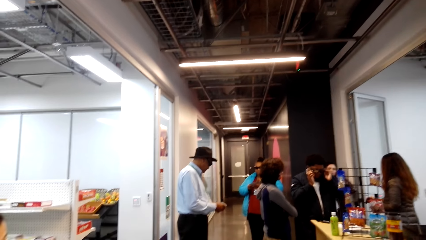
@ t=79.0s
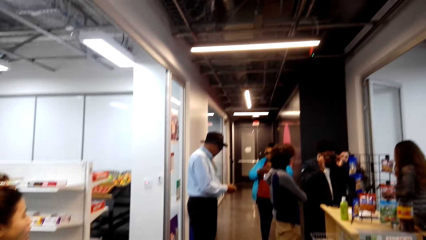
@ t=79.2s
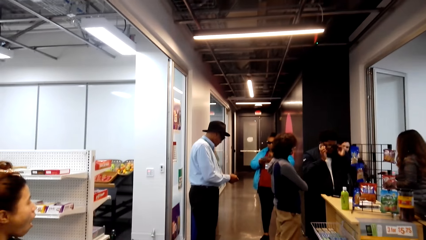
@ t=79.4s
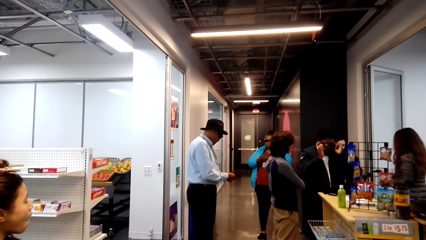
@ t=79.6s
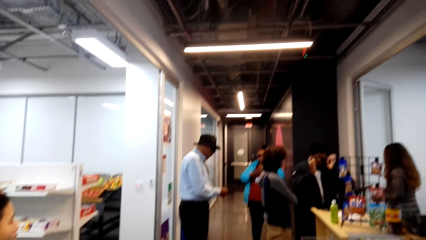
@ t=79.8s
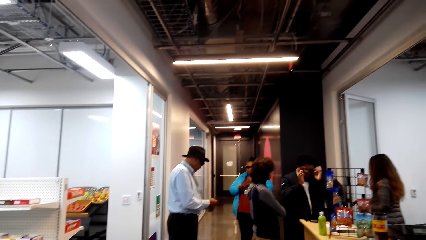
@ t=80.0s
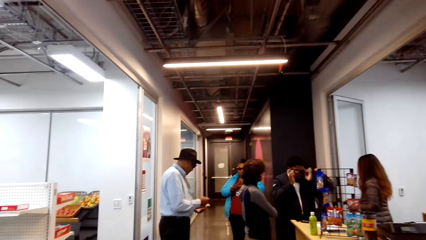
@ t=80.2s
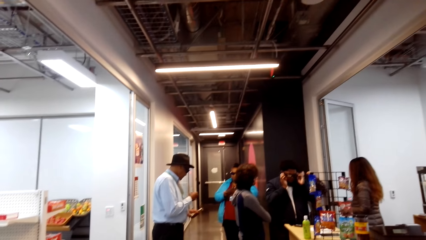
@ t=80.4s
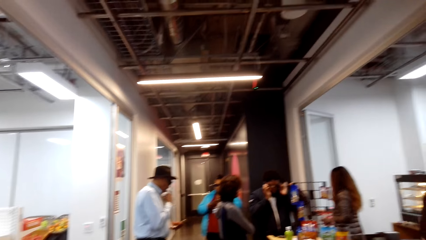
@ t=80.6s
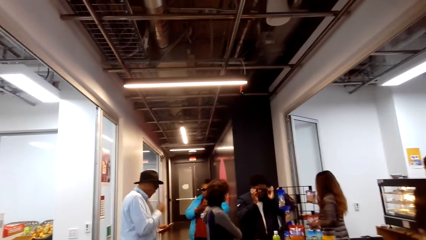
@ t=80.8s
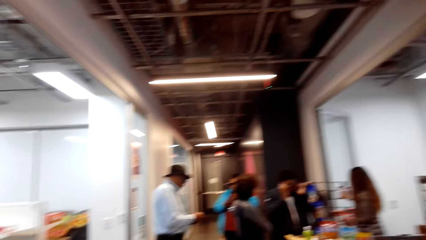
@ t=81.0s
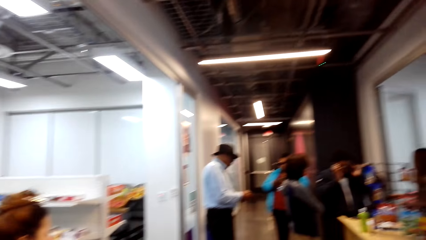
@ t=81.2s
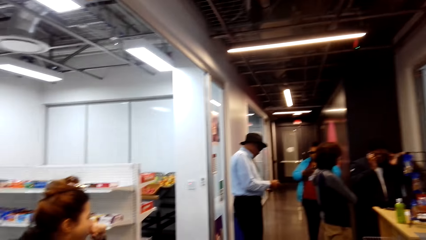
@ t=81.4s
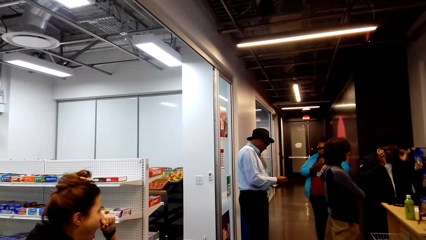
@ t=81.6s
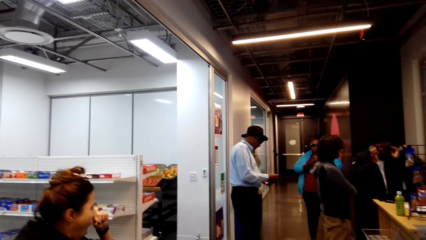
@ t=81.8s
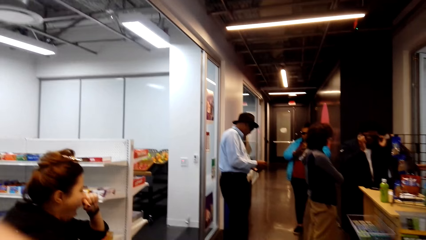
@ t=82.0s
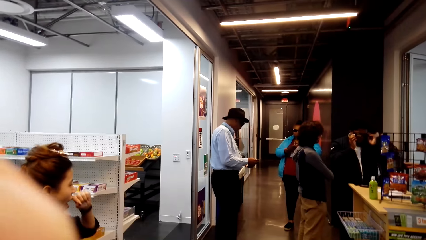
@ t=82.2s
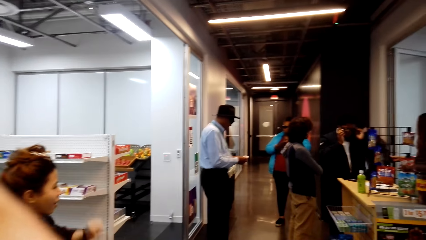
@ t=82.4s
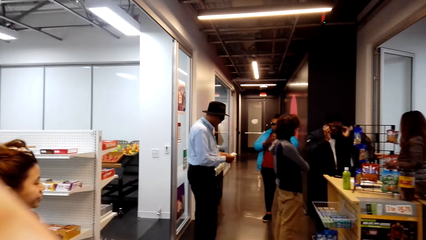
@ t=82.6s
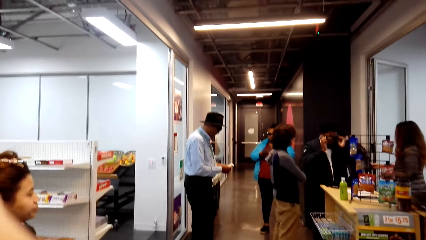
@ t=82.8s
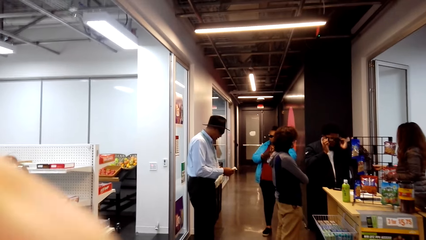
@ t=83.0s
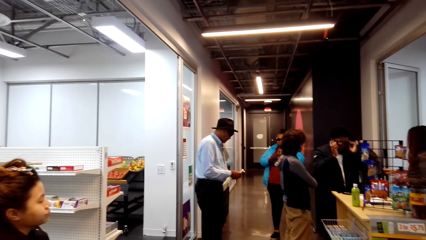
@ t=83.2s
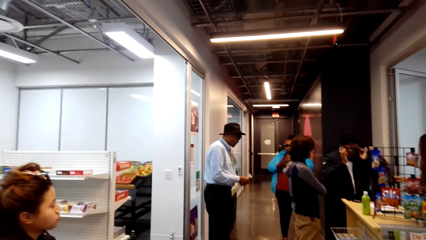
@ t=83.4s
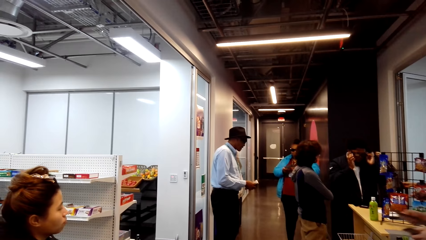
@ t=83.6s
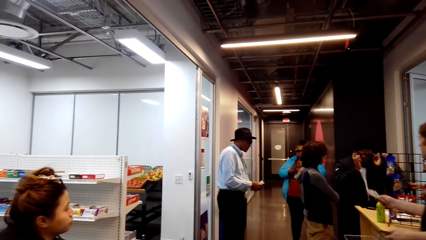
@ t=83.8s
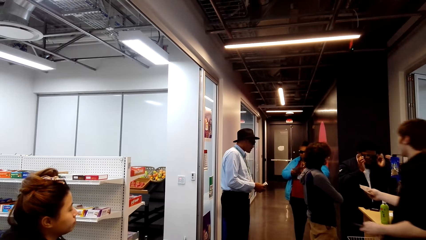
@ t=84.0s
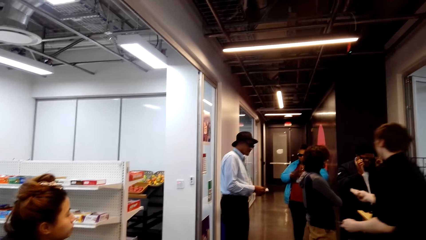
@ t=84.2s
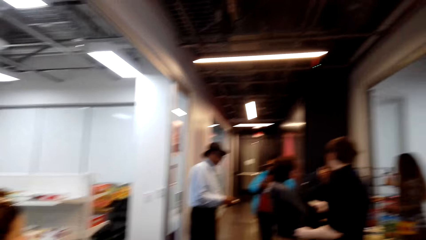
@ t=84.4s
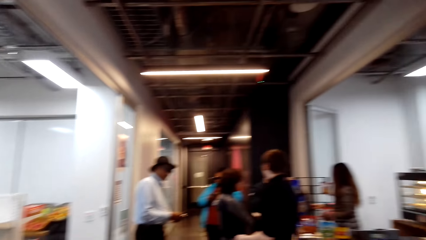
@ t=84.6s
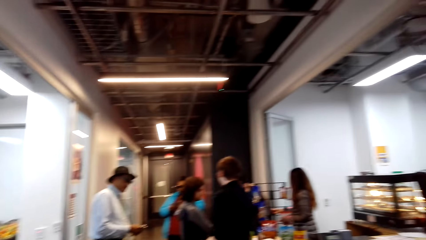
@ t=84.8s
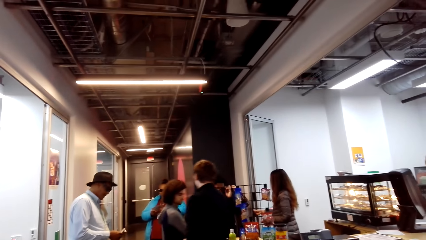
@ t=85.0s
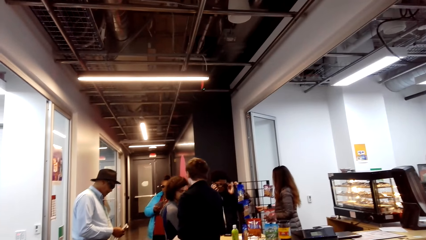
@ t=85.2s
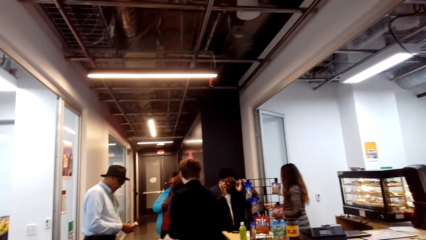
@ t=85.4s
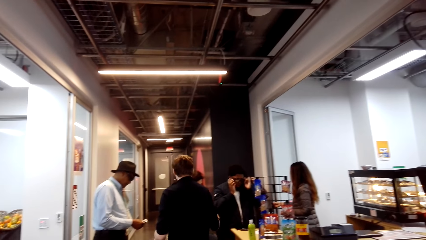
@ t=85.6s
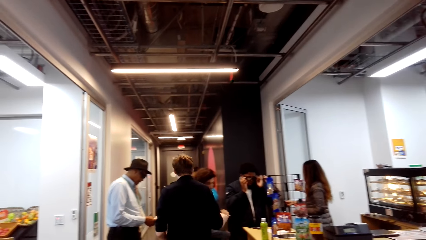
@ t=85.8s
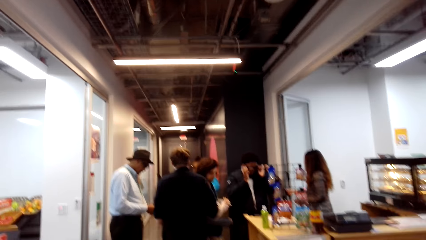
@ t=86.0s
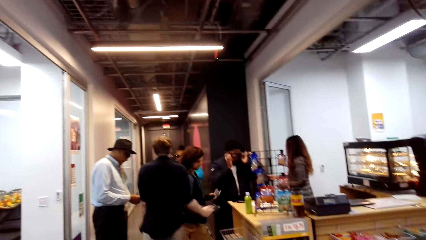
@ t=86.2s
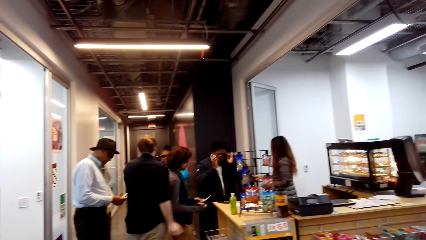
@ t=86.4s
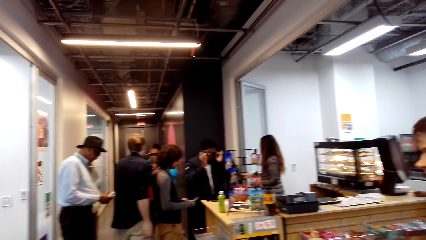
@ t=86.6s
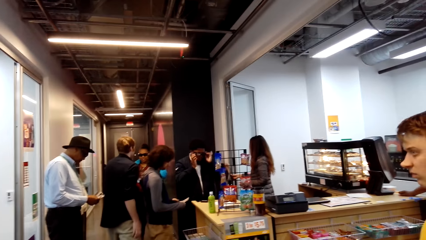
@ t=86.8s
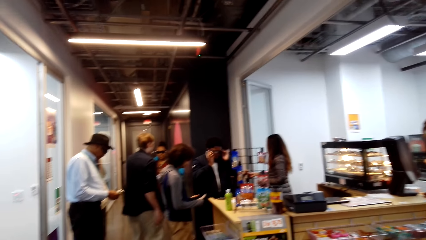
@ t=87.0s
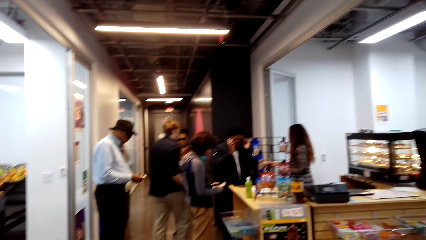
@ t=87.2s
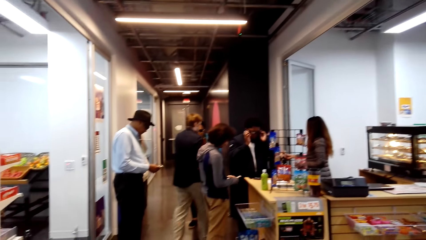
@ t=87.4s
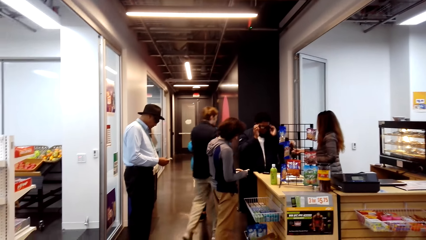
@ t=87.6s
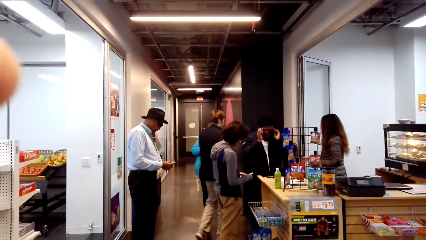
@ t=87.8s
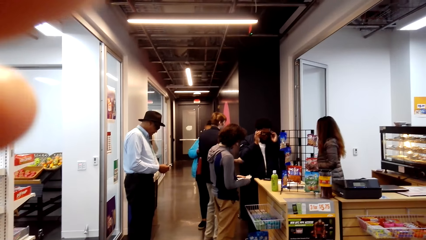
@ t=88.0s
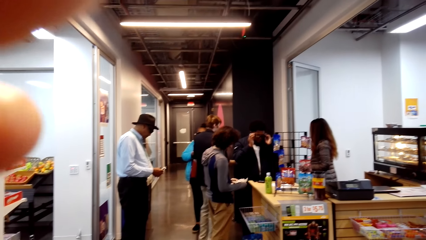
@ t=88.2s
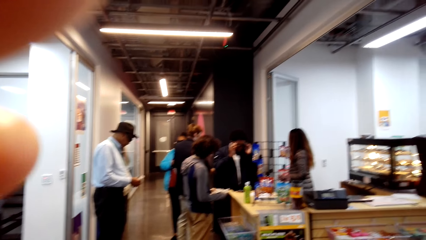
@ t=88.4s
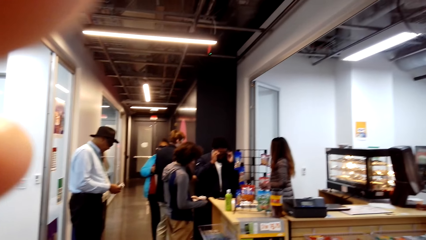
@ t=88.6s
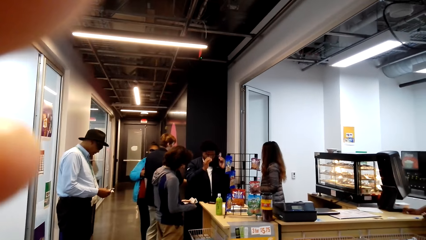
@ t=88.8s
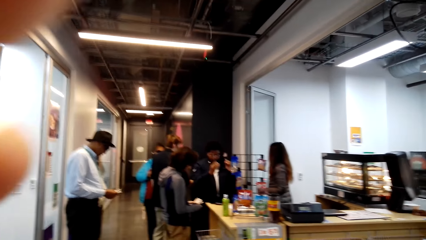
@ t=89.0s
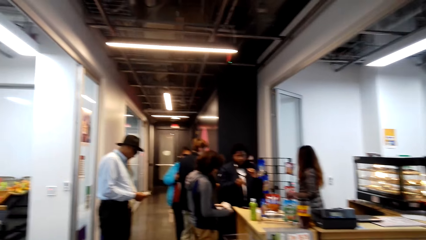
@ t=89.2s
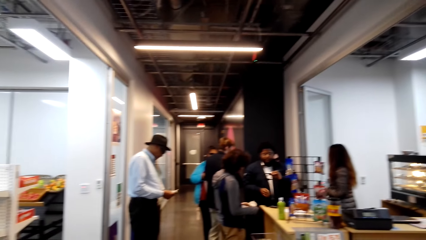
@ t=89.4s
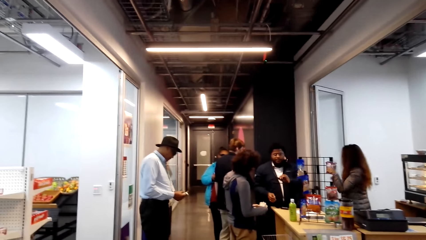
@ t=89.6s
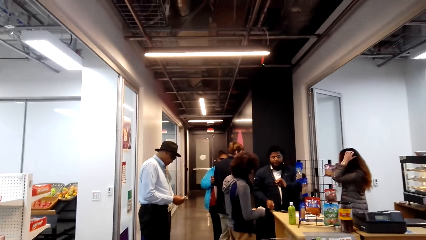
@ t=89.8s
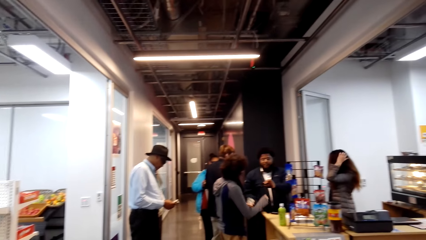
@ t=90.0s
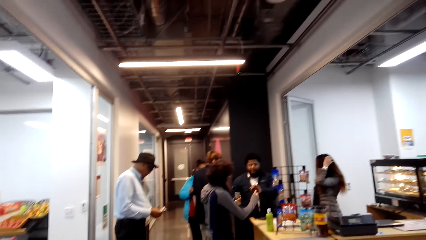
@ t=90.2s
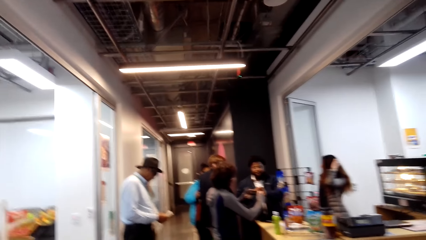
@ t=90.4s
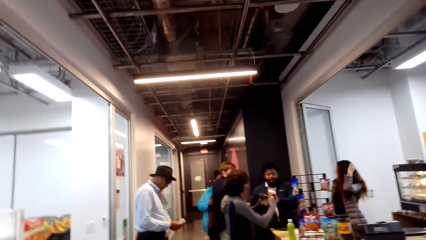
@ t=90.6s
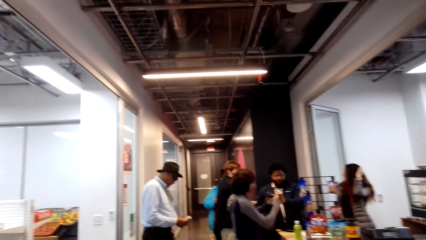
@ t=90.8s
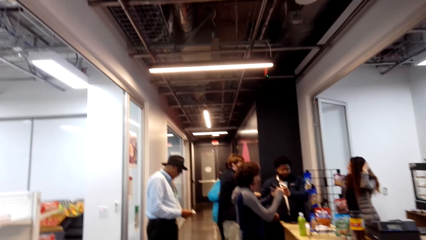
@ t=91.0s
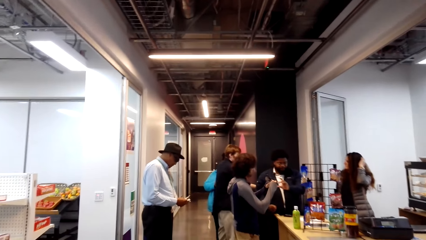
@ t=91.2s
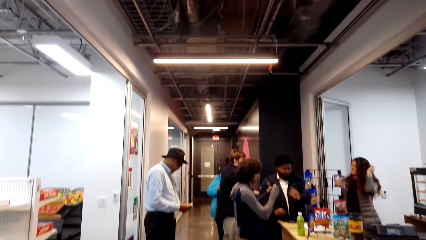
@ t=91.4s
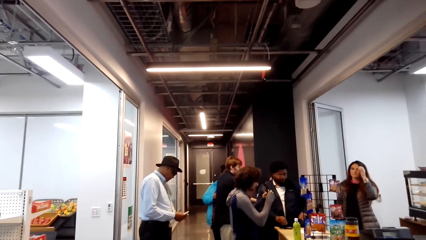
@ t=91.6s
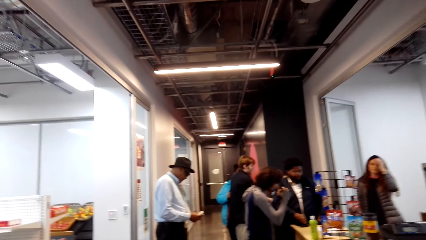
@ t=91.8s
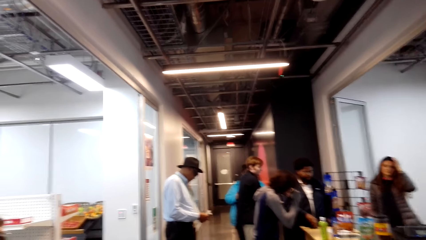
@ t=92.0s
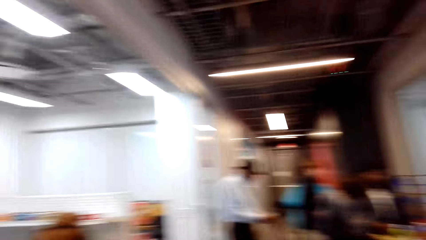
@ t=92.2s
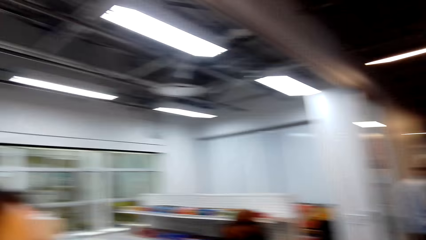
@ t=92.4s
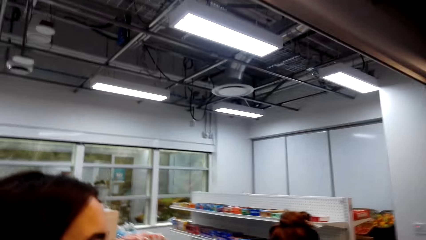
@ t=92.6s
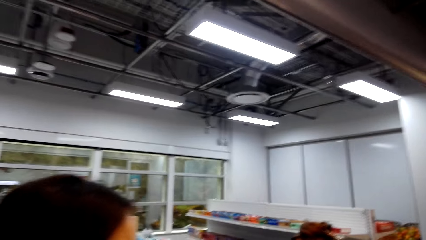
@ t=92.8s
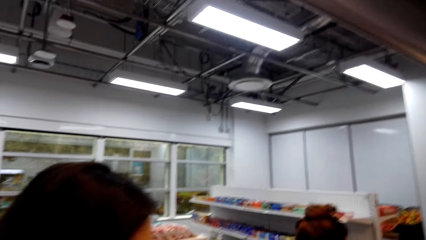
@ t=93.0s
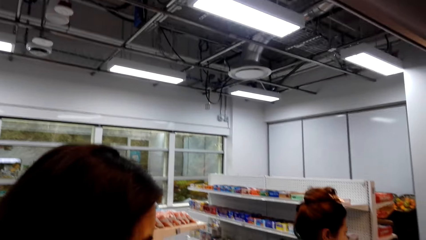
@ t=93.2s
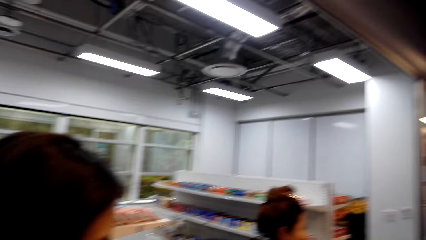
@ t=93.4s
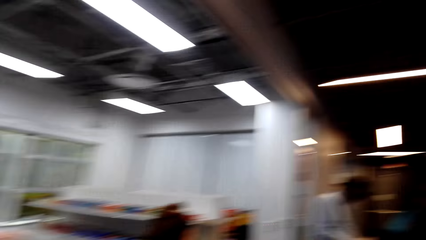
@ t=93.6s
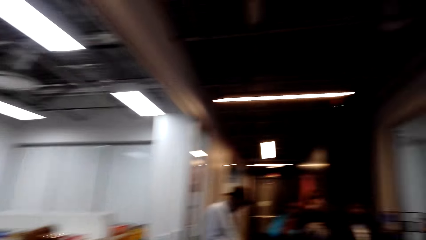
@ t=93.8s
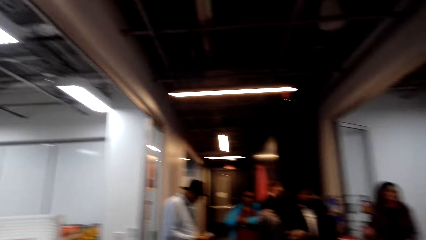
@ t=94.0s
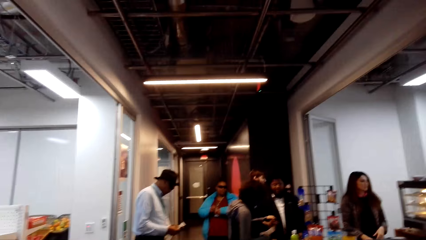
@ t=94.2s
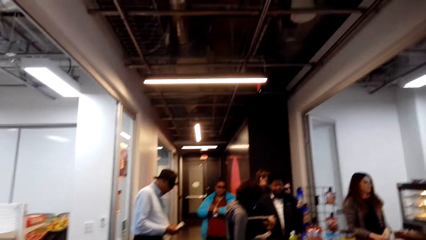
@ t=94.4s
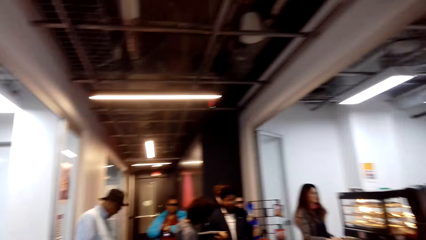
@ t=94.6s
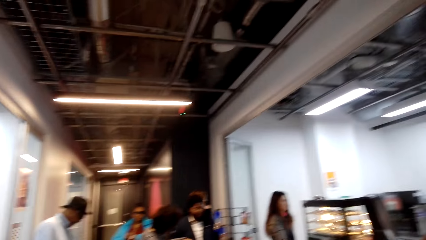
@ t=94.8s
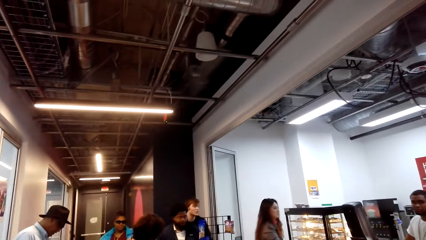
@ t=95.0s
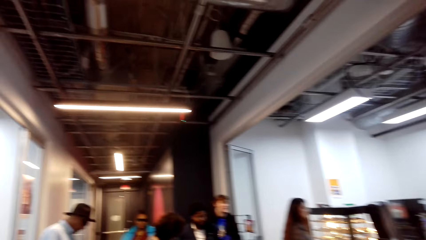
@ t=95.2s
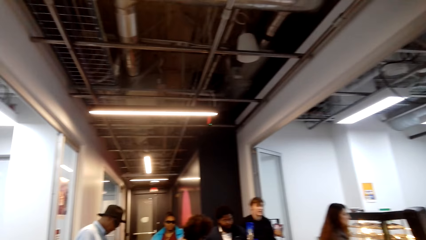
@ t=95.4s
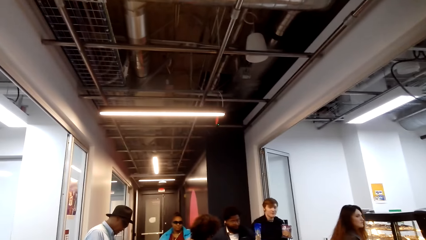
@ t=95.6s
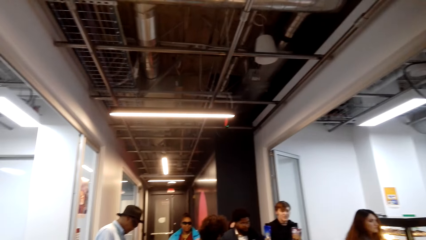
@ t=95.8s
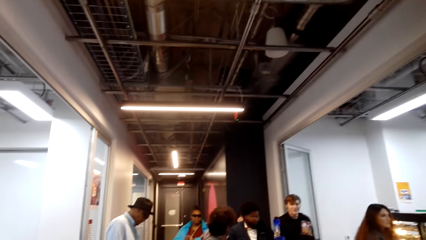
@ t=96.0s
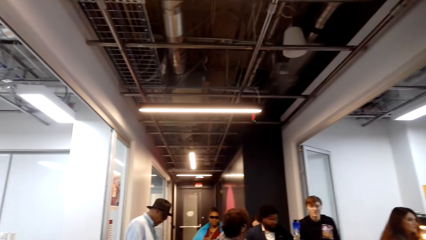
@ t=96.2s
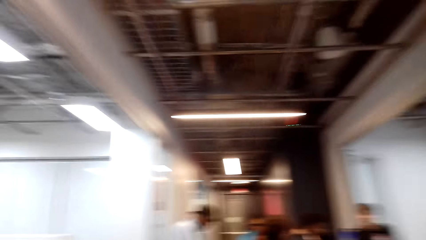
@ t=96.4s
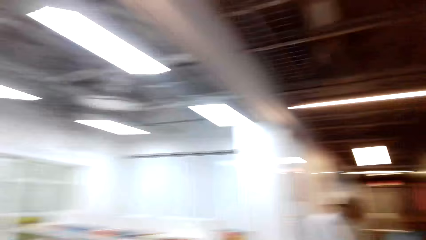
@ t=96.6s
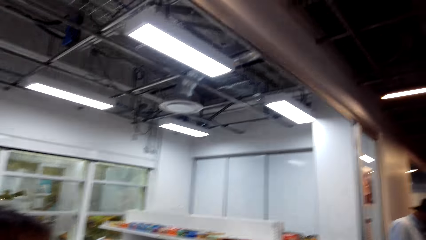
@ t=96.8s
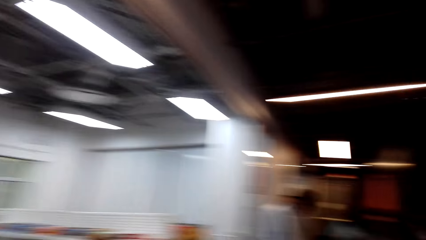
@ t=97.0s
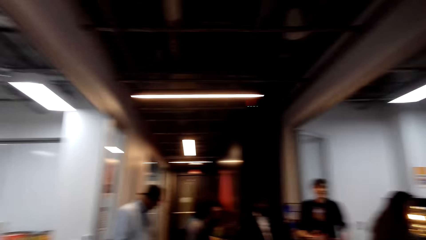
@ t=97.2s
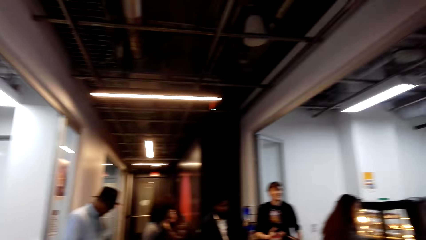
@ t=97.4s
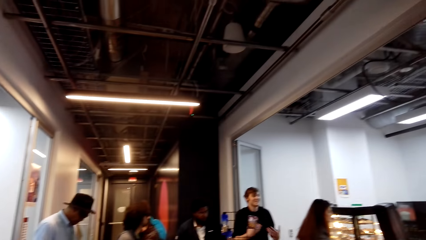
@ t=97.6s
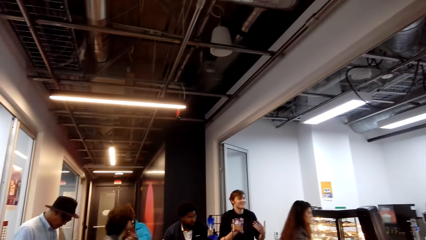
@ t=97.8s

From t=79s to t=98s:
The camera wearer looks around. They talk. A person talks. The camera wearer speaks. The person talks. The camera wearer talks. They look around. The person talks.
